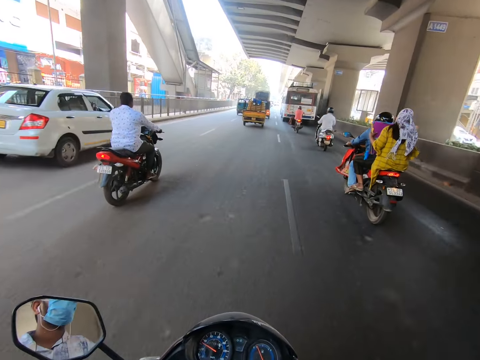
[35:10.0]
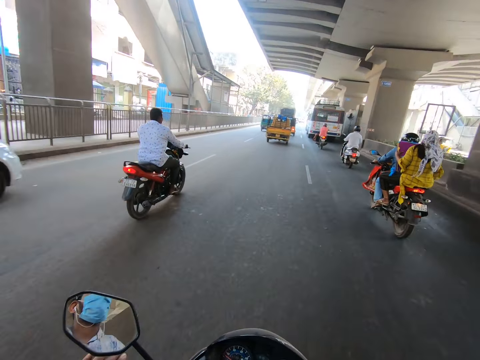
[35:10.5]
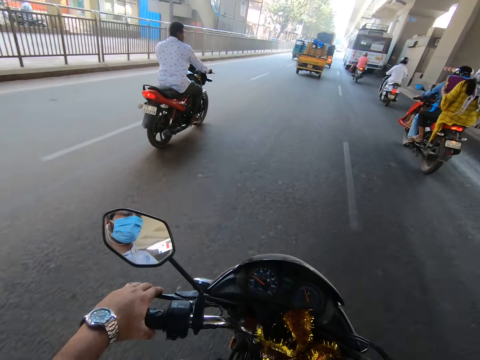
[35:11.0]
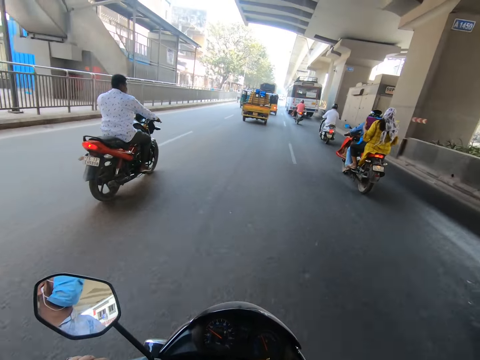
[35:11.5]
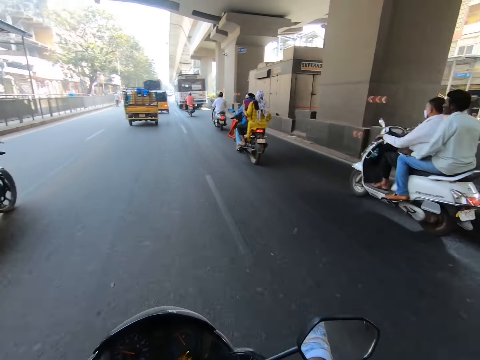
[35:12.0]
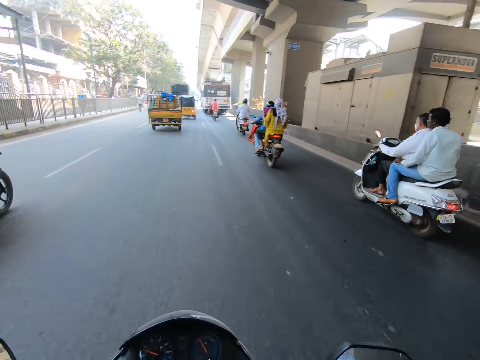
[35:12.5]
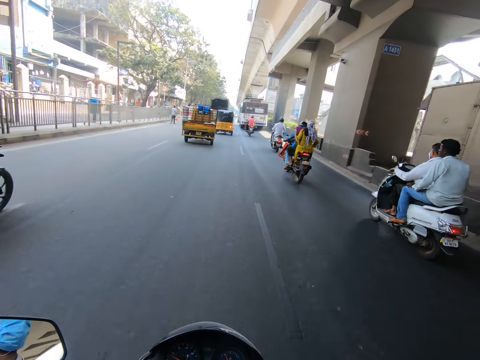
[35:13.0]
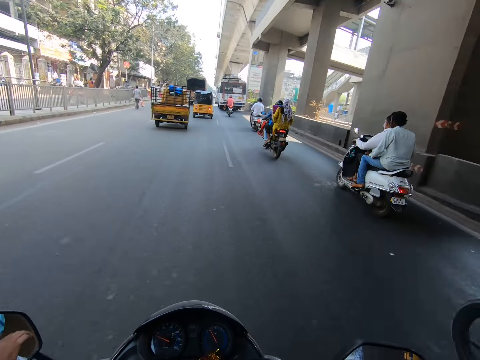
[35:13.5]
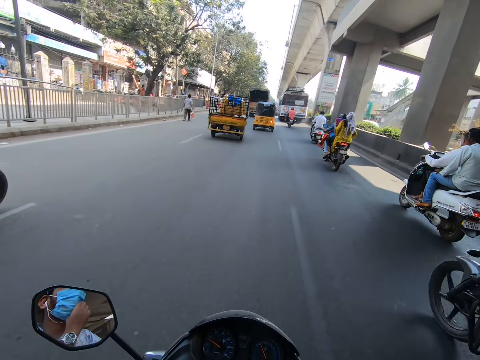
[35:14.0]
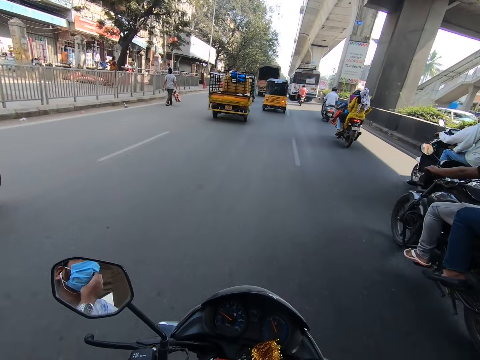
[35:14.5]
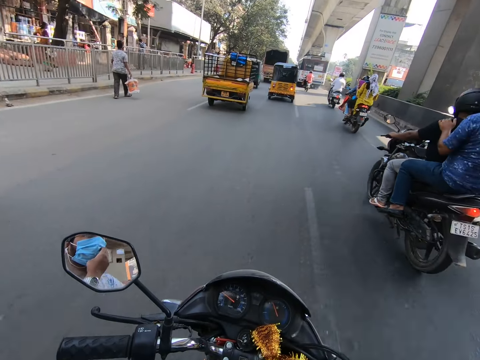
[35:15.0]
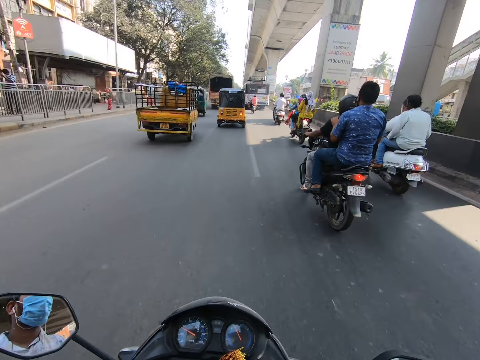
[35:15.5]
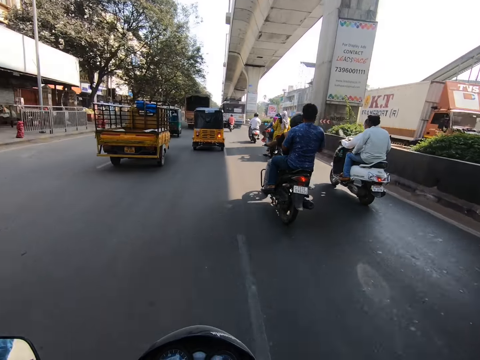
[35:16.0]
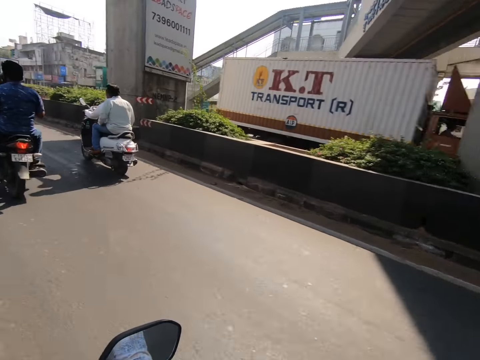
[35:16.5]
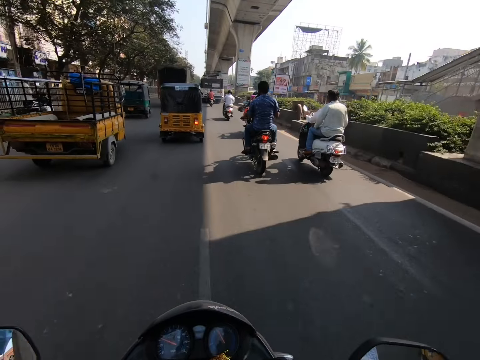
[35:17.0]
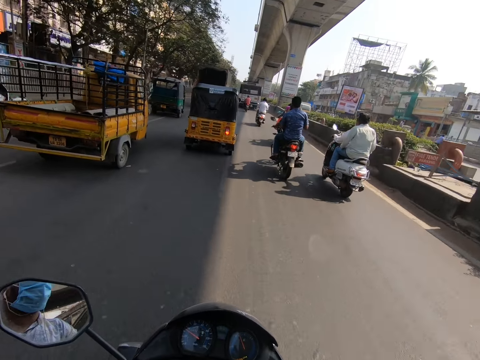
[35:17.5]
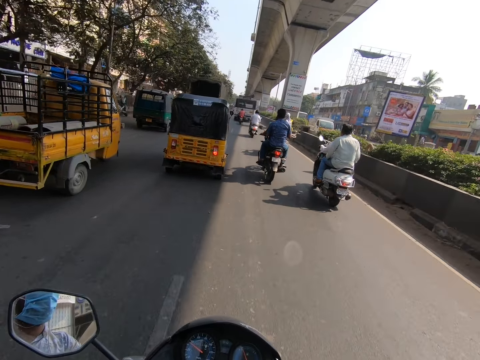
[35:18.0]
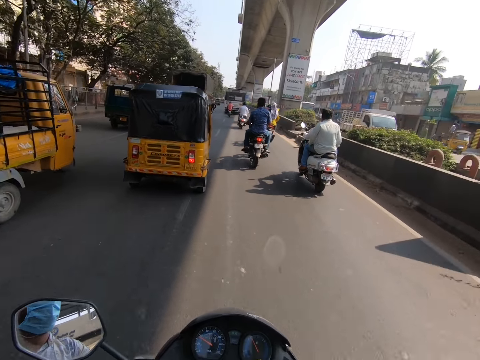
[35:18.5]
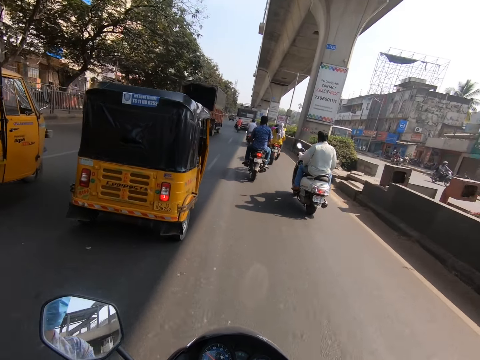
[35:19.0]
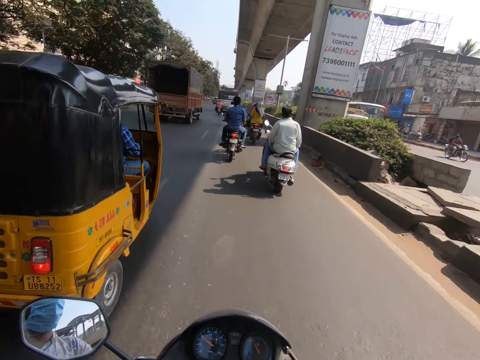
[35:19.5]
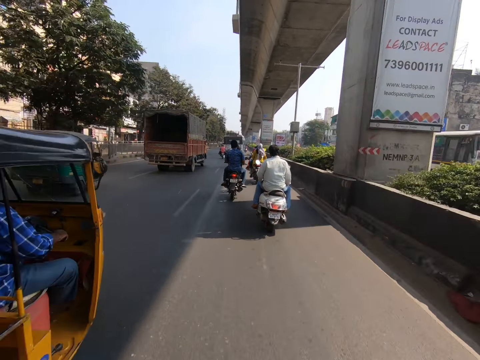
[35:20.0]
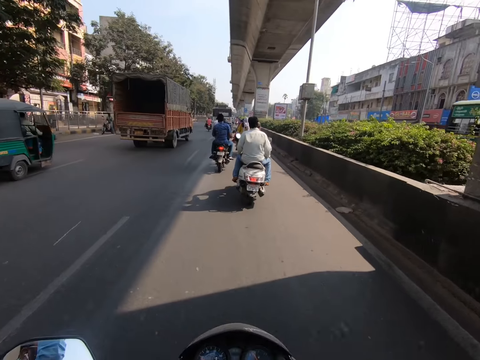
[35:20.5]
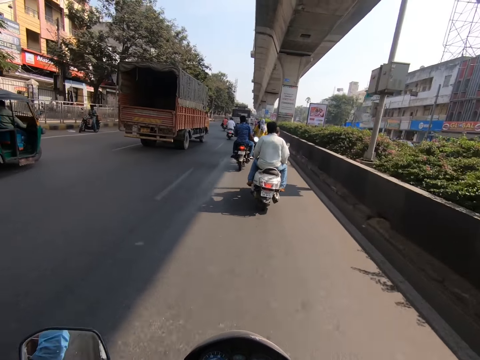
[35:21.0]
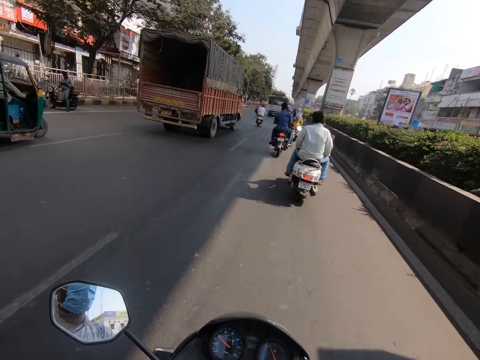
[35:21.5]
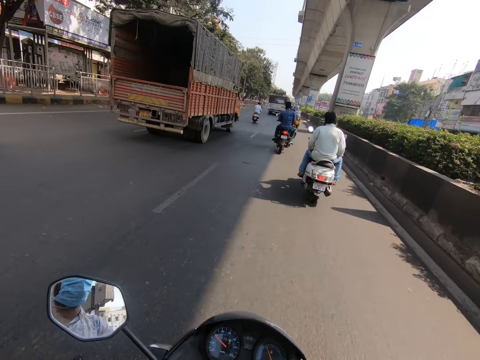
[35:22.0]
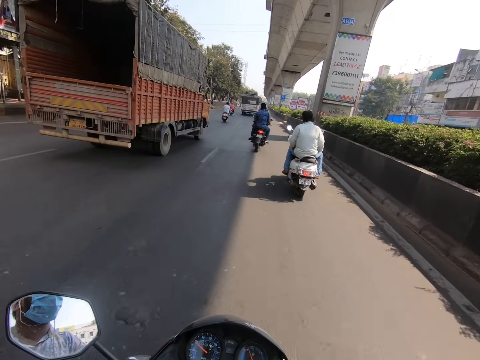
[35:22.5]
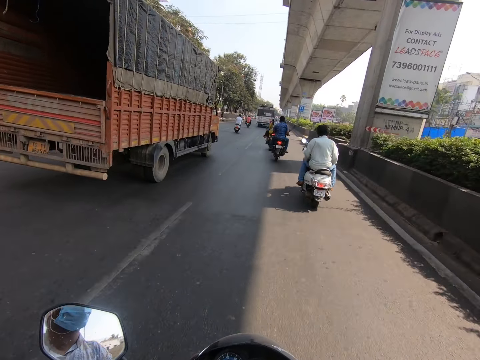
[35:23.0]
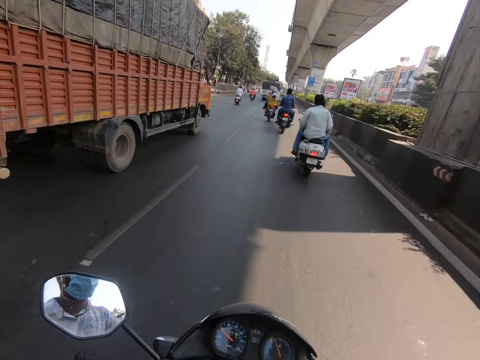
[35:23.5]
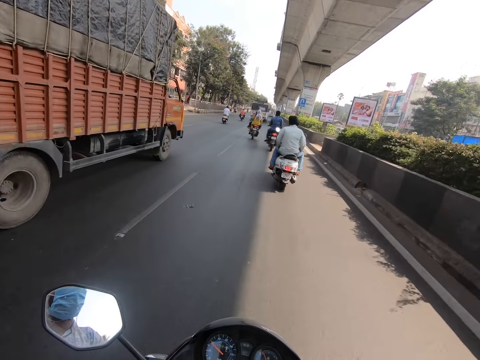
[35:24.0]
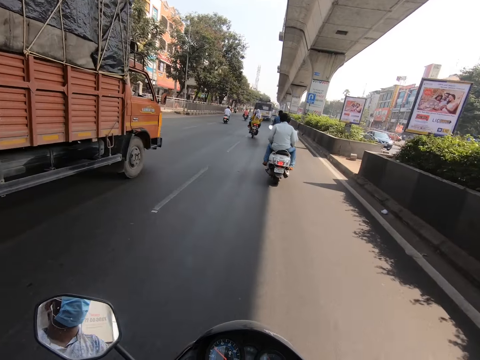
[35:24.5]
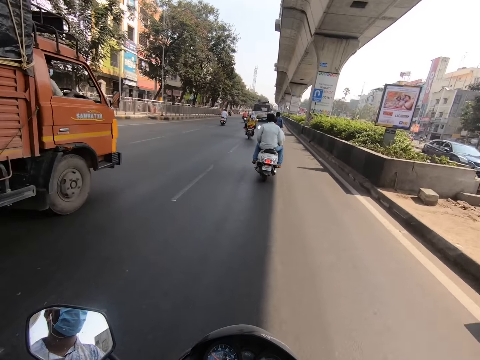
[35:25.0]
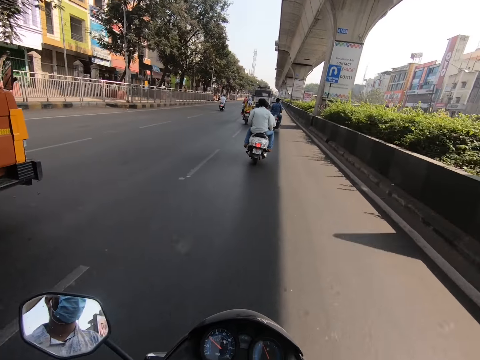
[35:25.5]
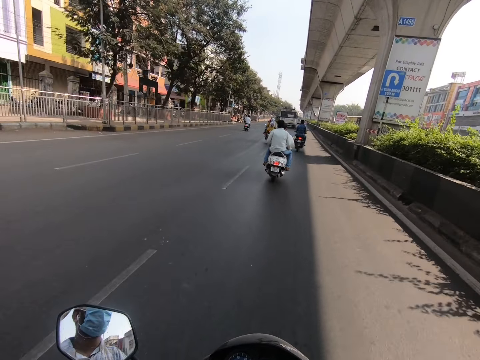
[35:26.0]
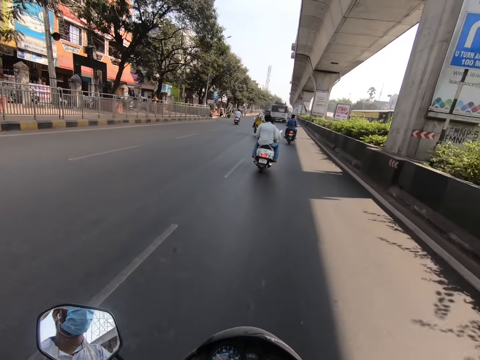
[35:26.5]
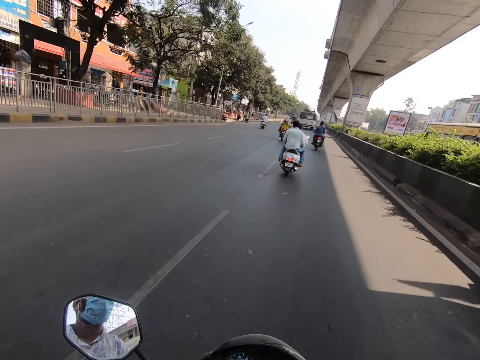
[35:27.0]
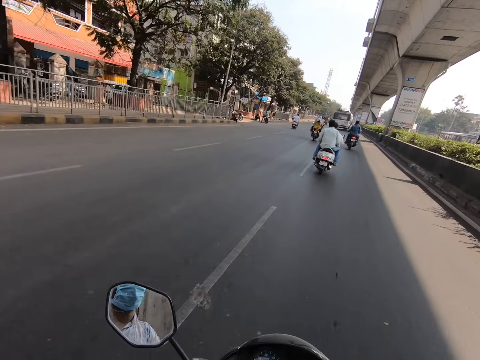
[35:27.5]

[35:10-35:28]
The camera wearer rides the motorcycle with both hands. A white motorcycle rides past the camera wearer. The camera wearer rides the motorcycle with his right hand and adjusts the facemask on his face with his left hand. A black motorcycle rides past the camera wearer. The camera wearer rides past a yellow truck. He rides past a yellow tricycle. He rides the motorcycle with both hands. He rides past a brown truck.

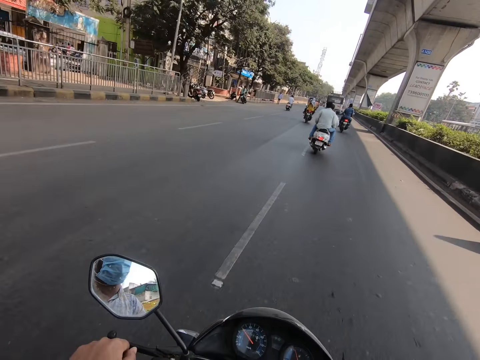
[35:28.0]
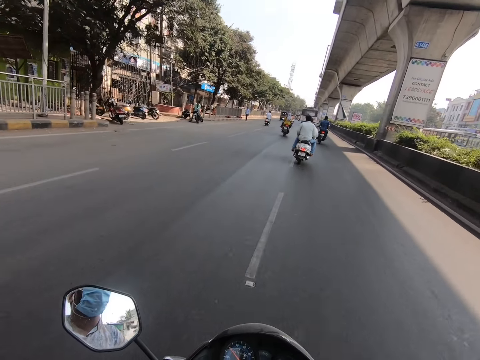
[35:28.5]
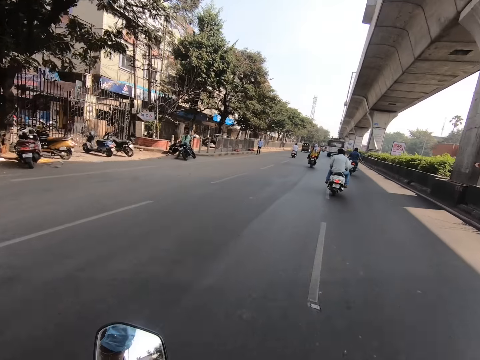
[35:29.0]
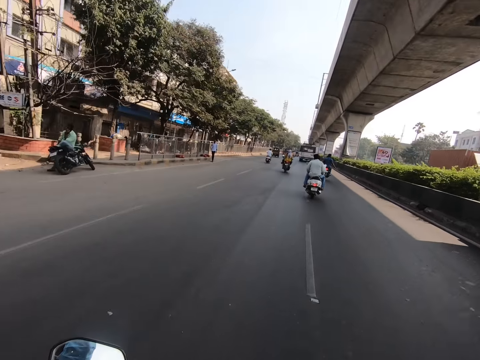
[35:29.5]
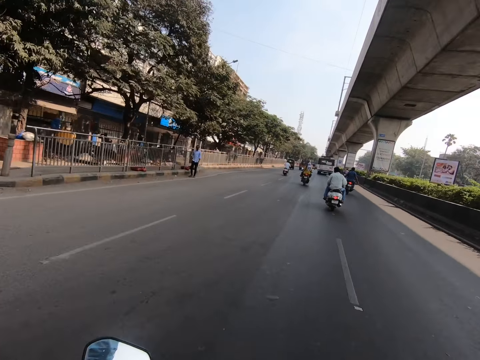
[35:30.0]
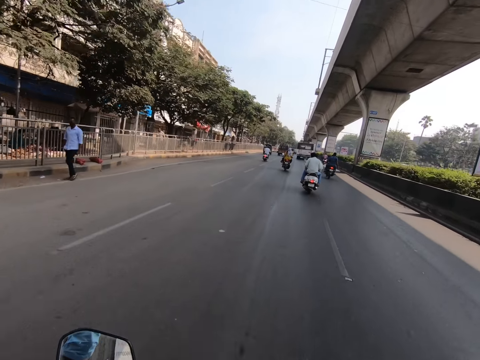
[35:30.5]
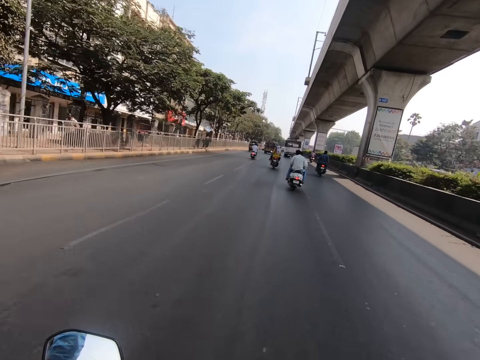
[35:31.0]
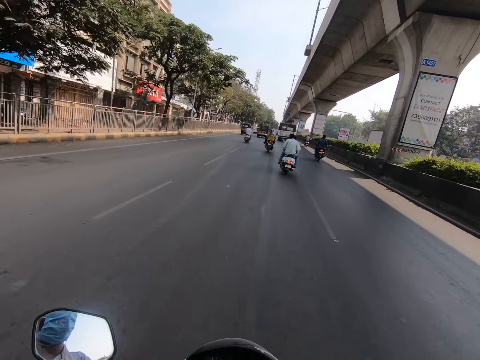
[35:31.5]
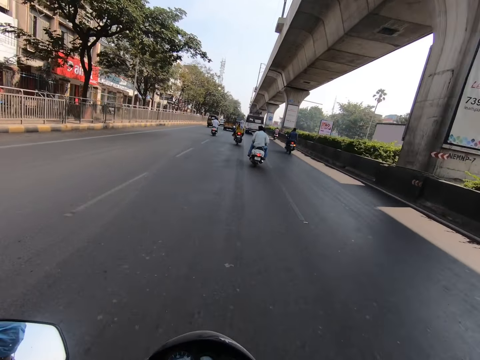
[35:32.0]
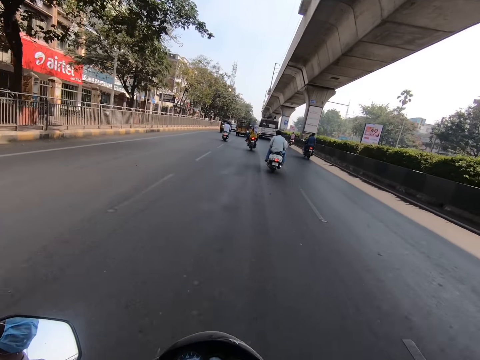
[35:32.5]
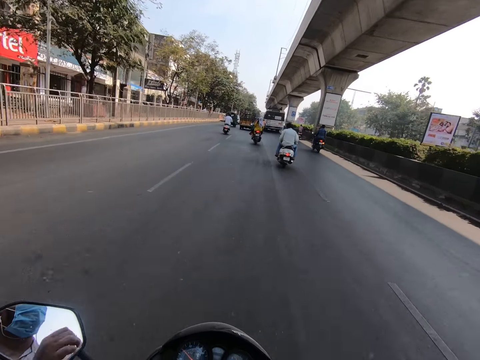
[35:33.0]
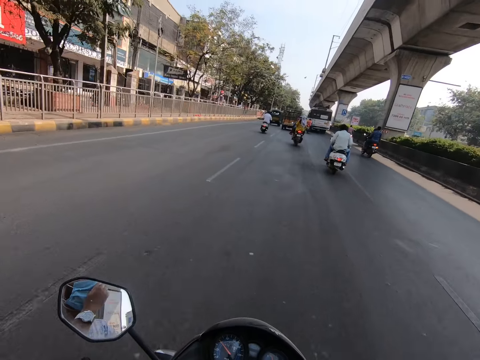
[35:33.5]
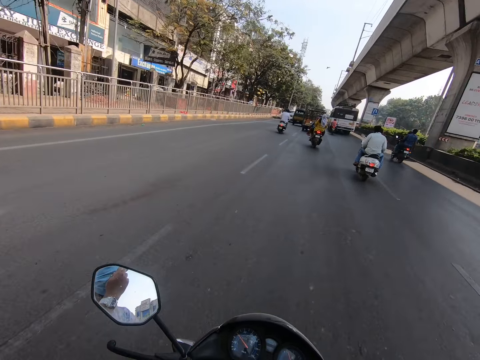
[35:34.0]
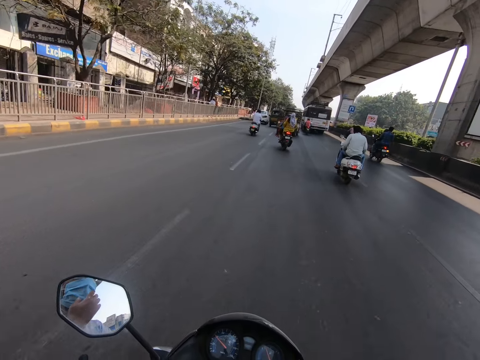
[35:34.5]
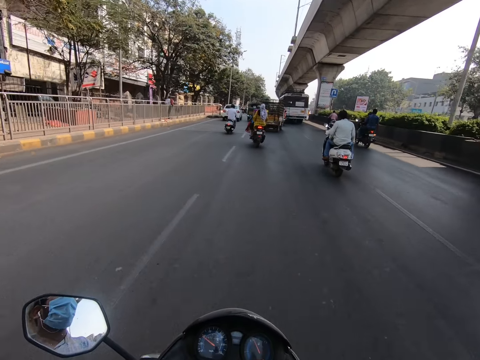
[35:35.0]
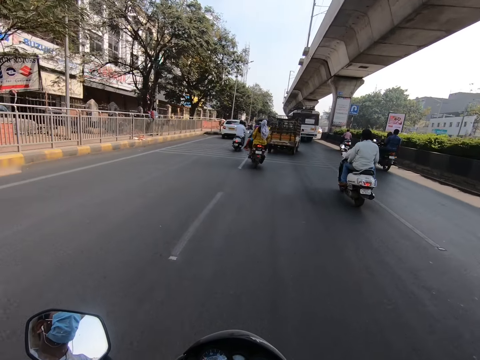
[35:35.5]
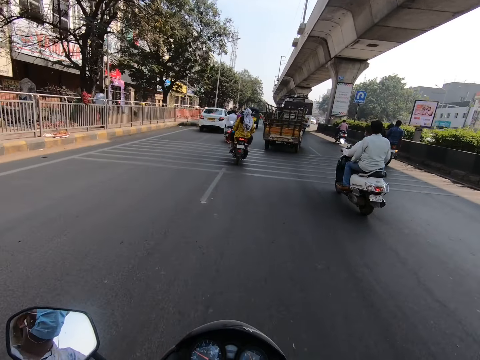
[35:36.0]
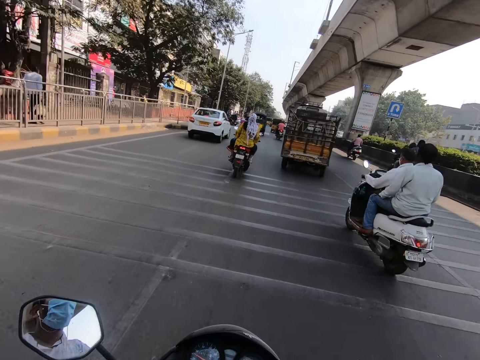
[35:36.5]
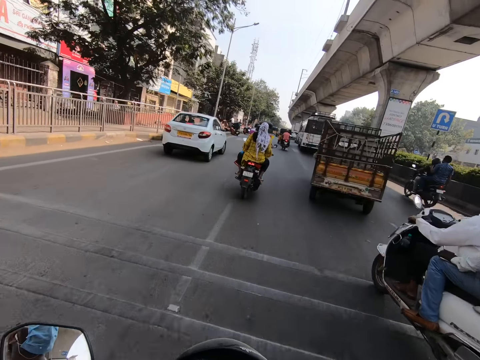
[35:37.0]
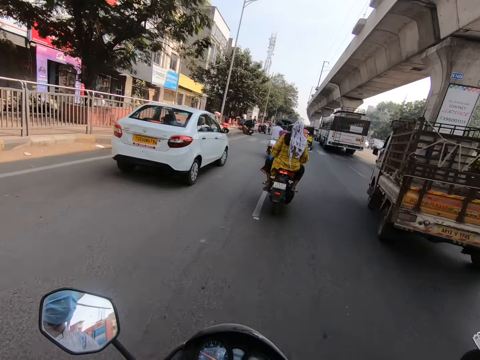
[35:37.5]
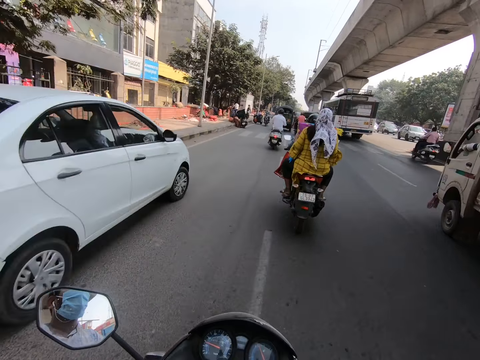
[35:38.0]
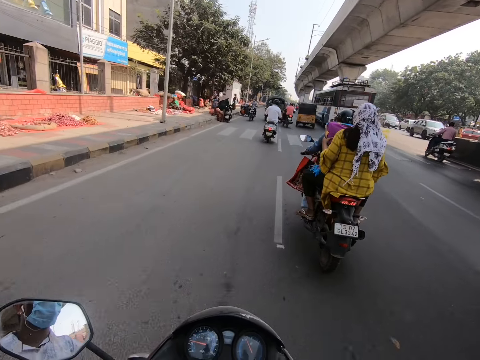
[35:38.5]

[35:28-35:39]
The camera wearer rides the motorcycle with his right hand. He adjusts the facemask on his face with his left hand. He rides past the white motorcycle. He rides past a white truck.
